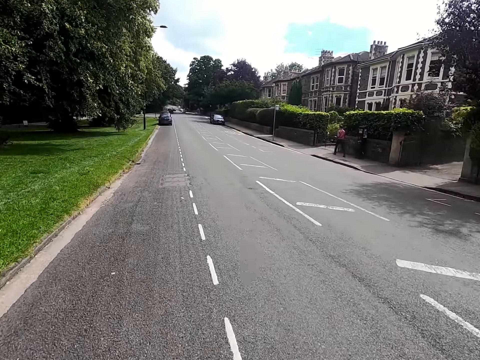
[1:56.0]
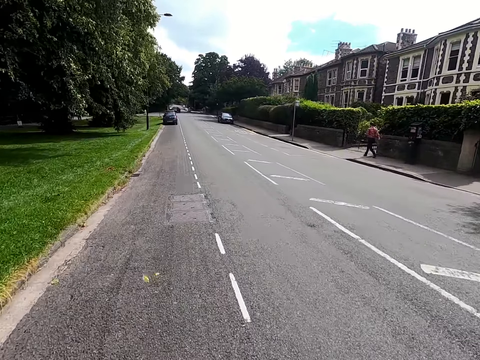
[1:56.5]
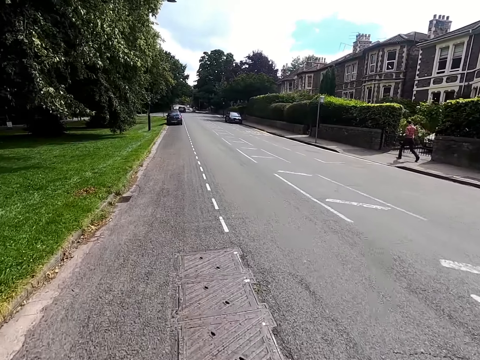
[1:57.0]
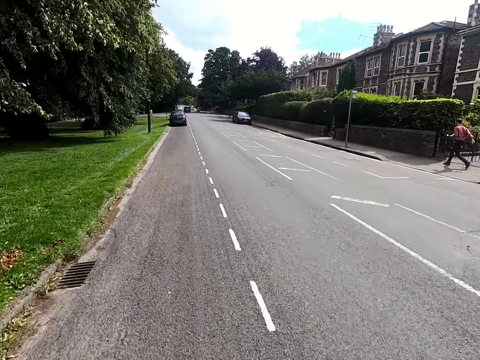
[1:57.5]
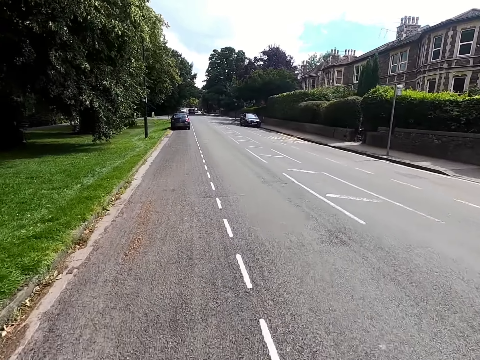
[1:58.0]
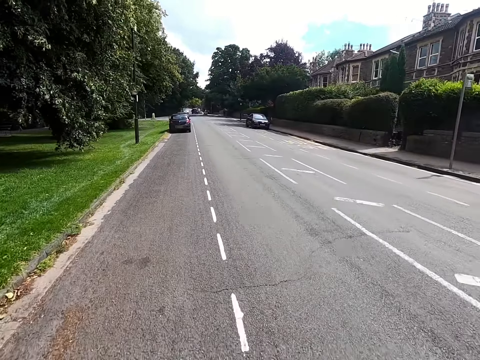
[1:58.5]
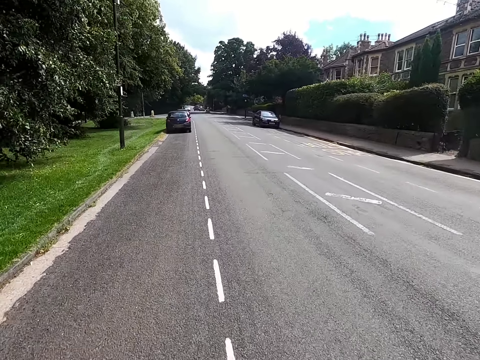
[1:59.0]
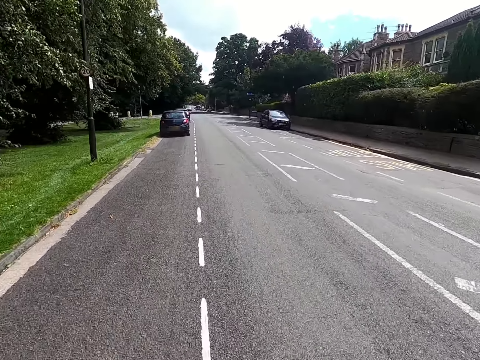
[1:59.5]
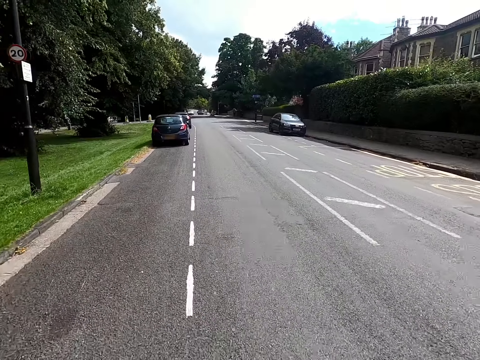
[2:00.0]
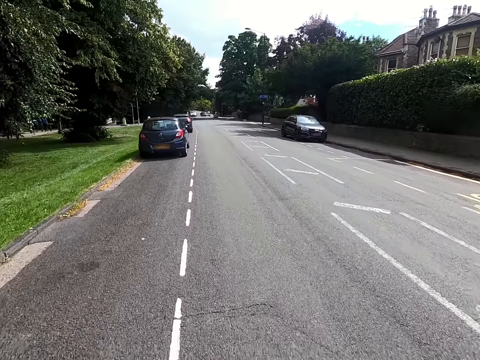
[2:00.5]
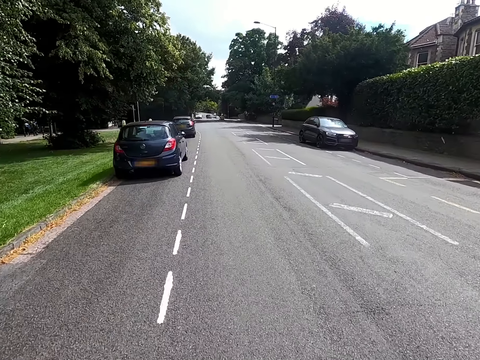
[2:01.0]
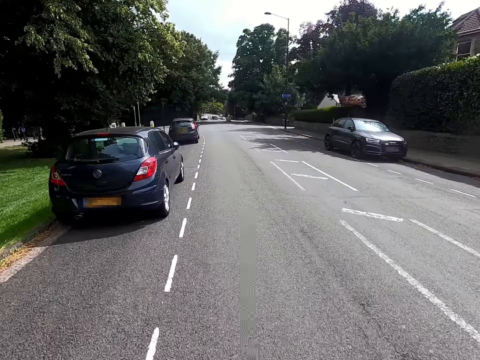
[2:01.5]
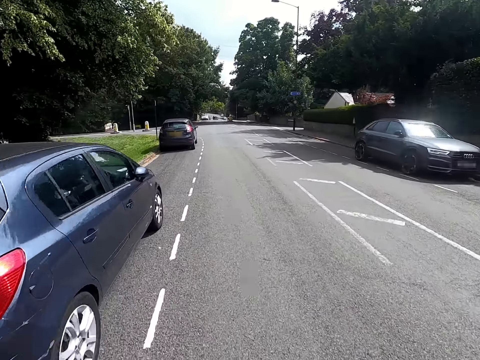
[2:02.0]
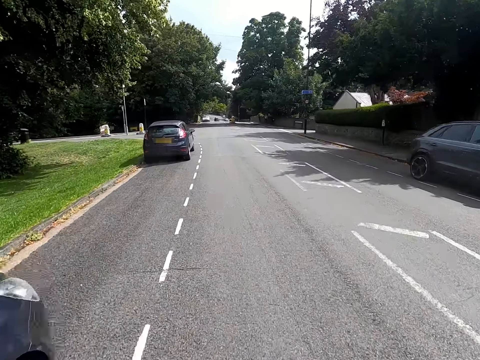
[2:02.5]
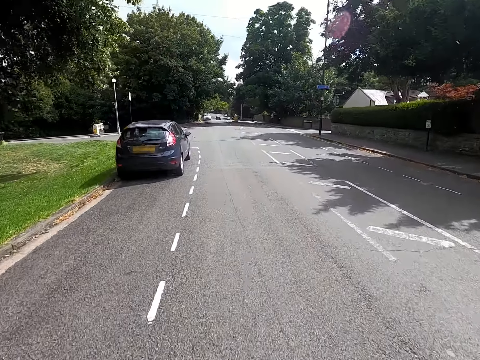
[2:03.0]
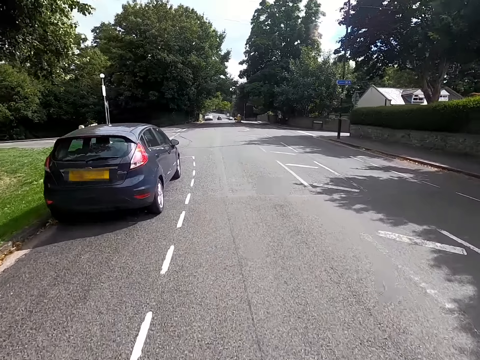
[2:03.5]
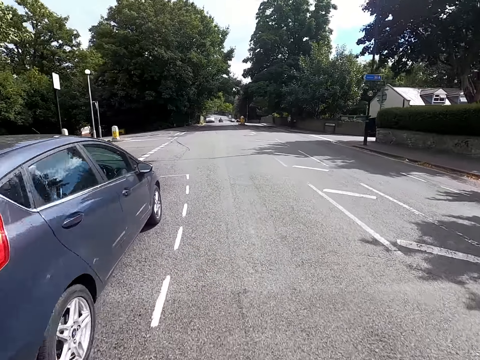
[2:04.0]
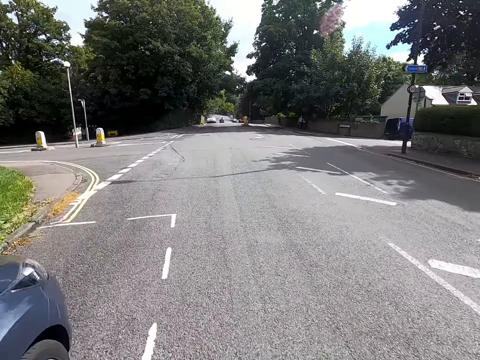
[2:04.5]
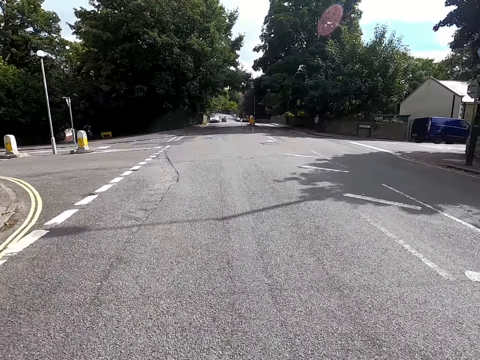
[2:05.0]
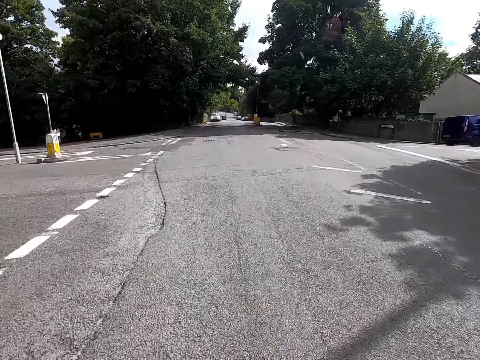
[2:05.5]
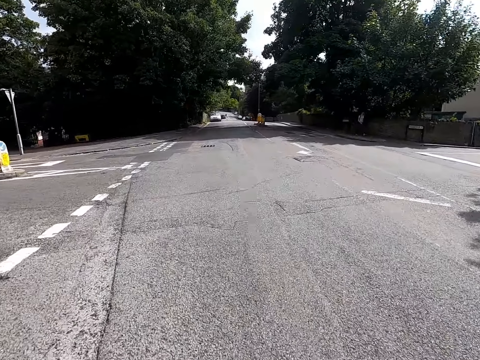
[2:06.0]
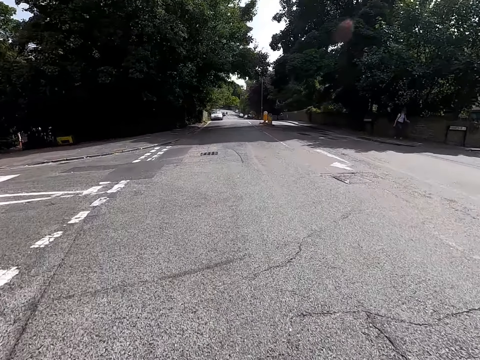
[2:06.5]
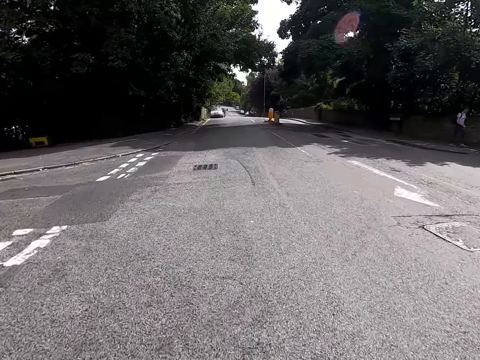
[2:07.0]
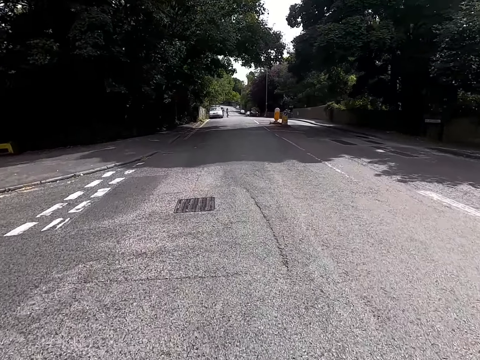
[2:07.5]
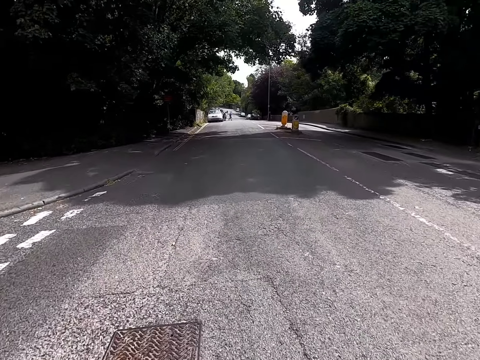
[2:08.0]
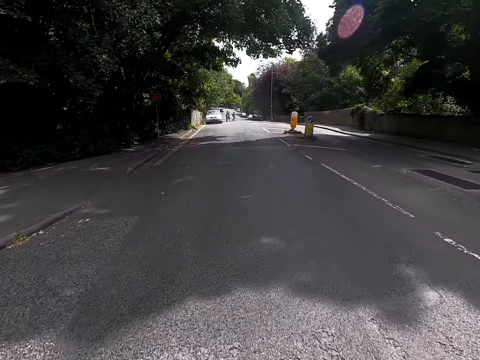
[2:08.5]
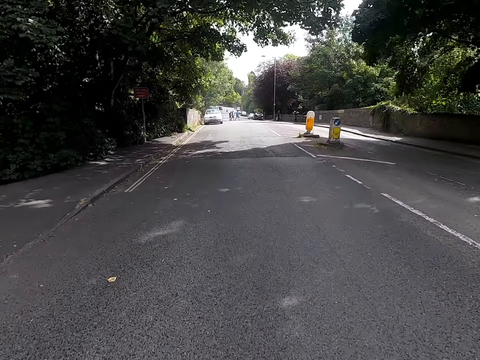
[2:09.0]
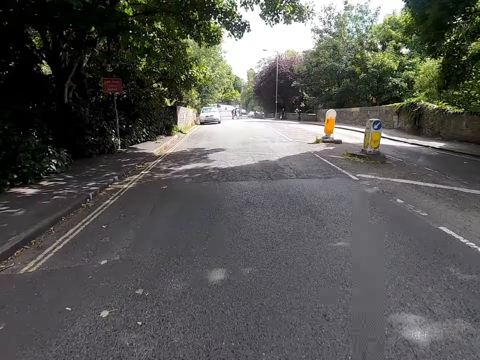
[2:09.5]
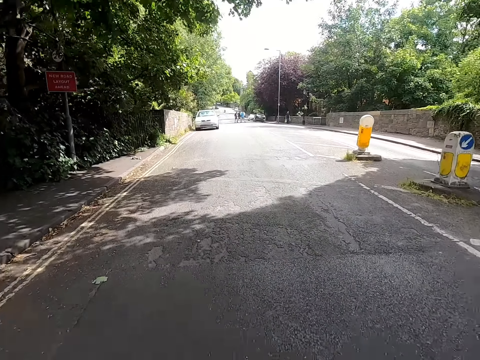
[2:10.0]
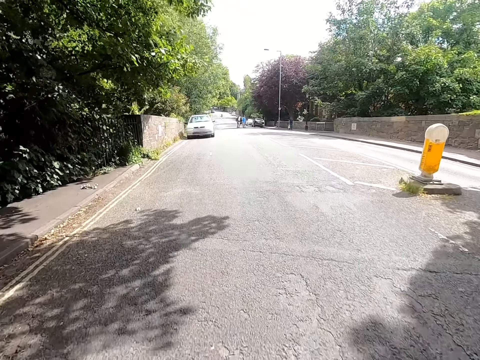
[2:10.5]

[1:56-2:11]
The camera wearer rides a bicycle past a man. They ride the bicycle on the road.

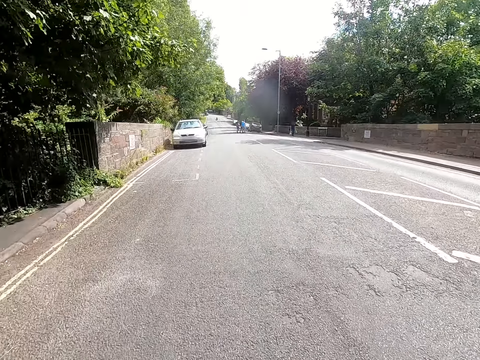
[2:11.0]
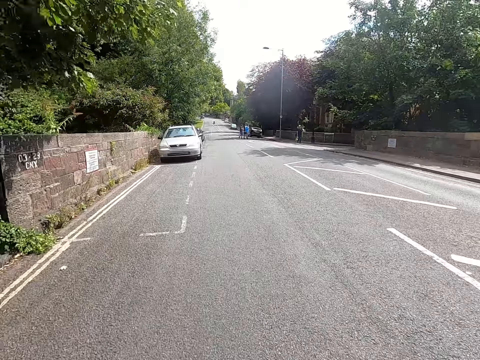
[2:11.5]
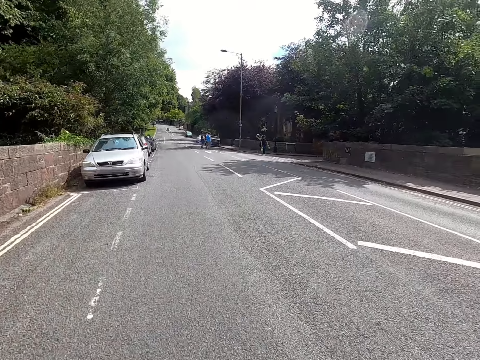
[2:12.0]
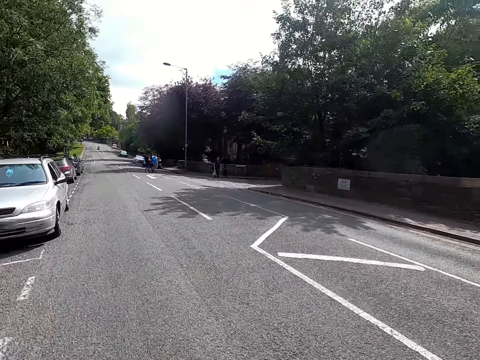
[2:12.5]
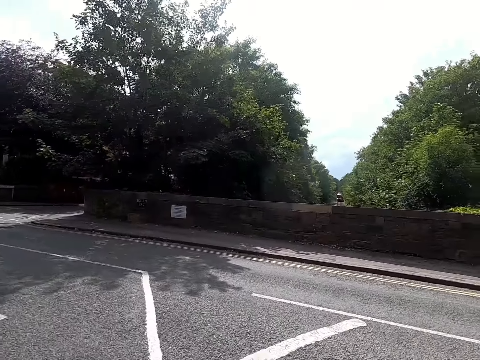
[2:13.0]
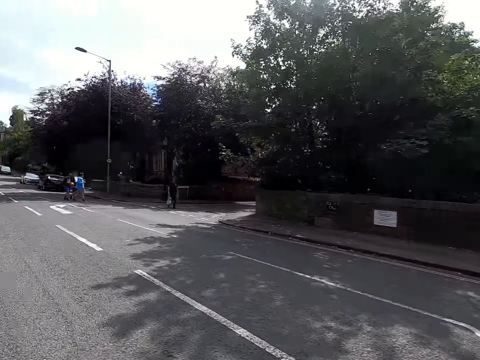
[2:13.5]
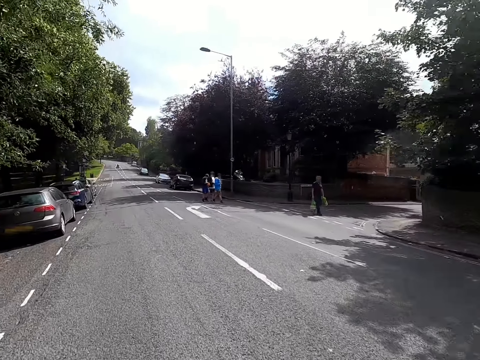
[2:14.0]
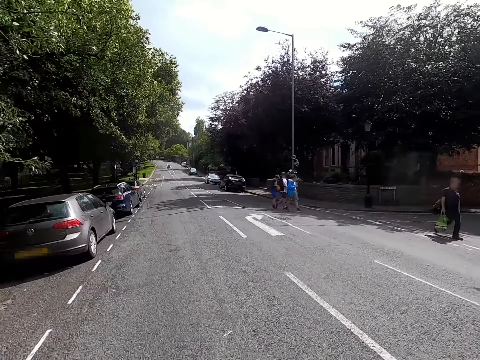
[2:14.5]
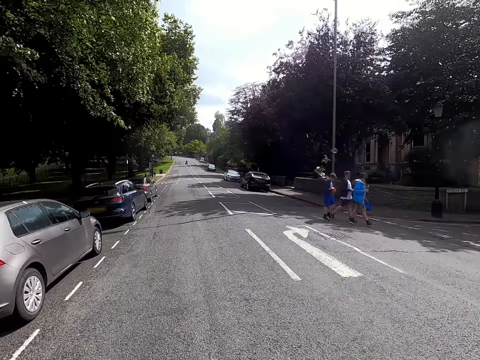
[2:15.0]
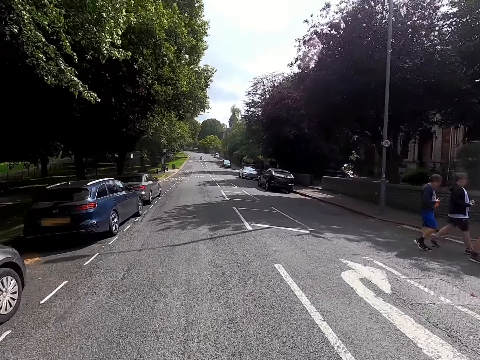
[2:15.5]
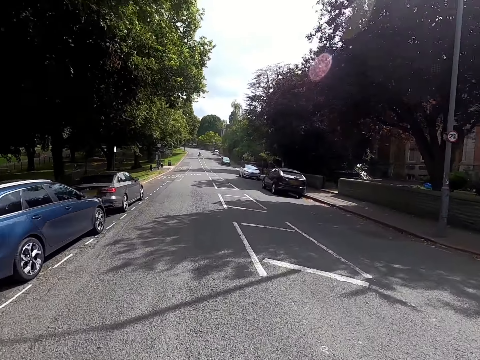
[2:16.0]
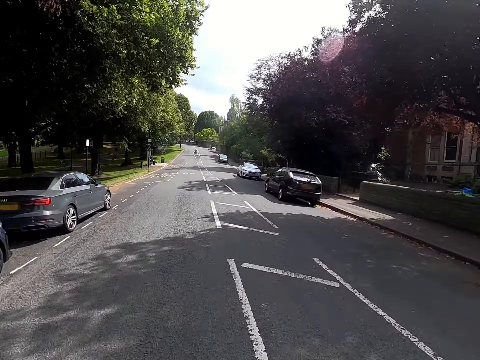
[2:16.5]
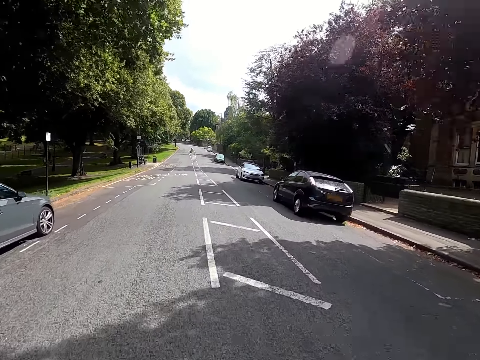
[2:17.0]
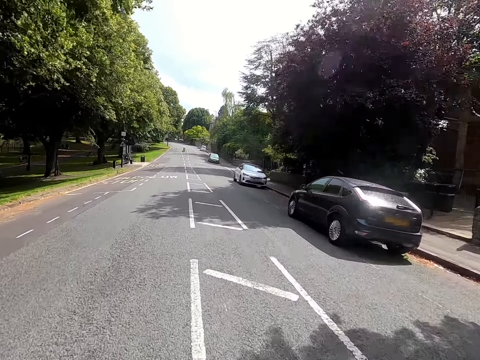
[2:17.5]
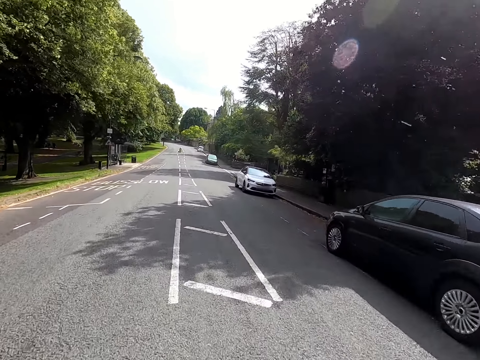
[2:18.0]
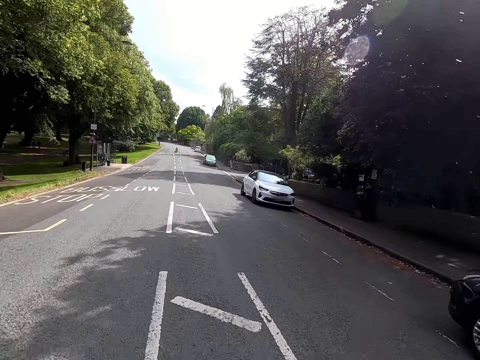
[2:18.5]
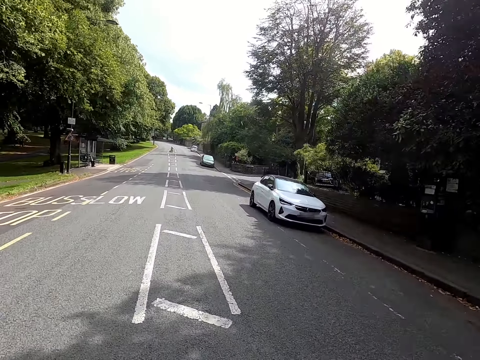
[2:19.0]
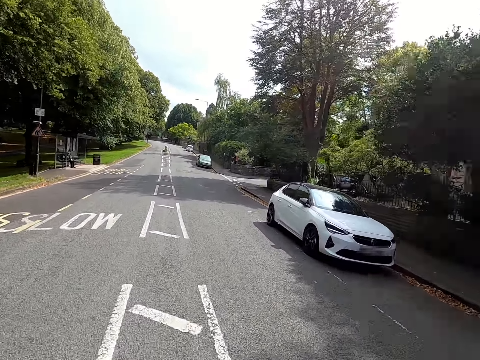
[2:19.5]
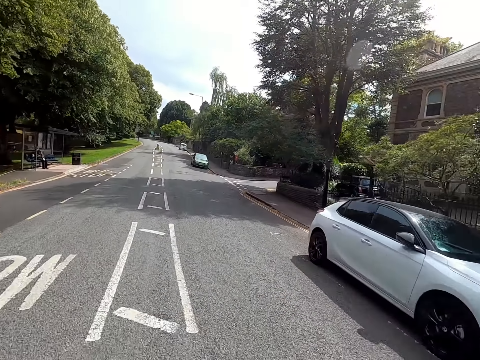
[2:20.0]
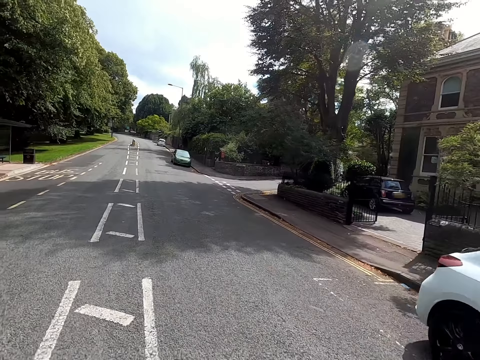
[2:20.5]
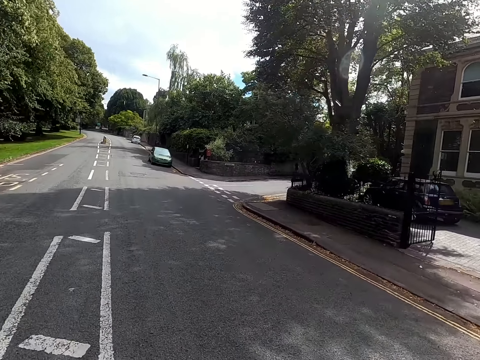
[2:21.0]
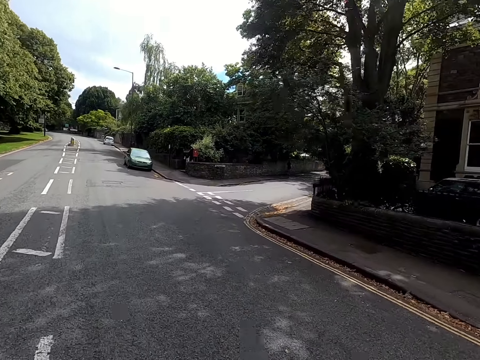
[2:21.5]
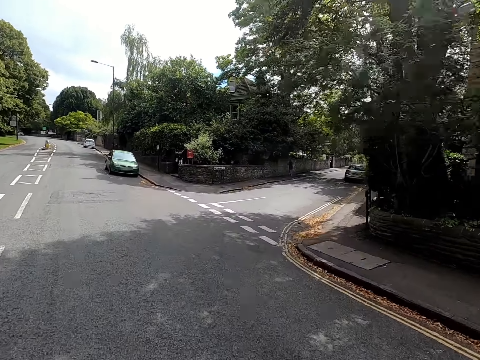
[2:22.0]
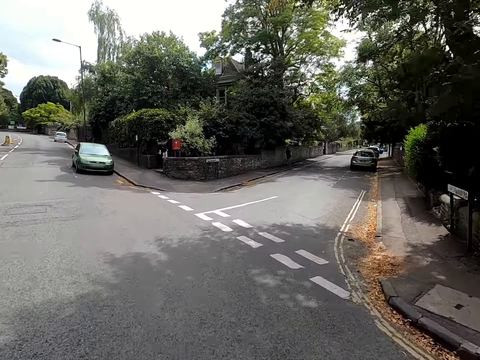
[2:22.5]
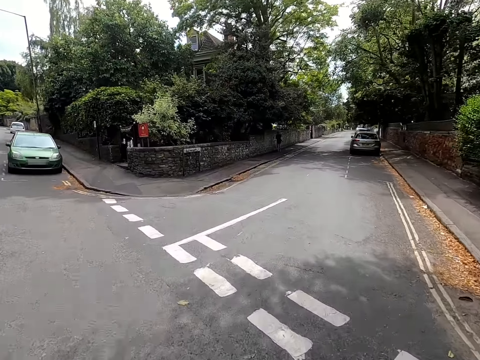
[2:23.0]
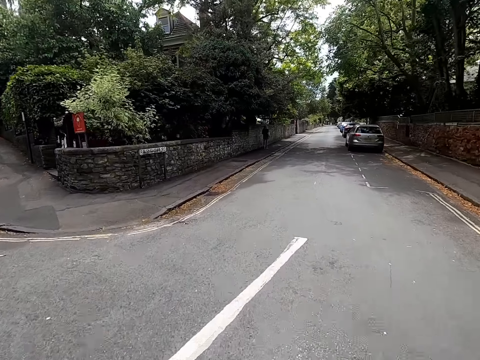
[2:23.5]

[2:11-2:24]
The camera wearer rides a bicycle past a man. They ride the bicycle past another man, ride the bicycle past another man and ride the bicycle past another man. They ride the bicycle on the road.
